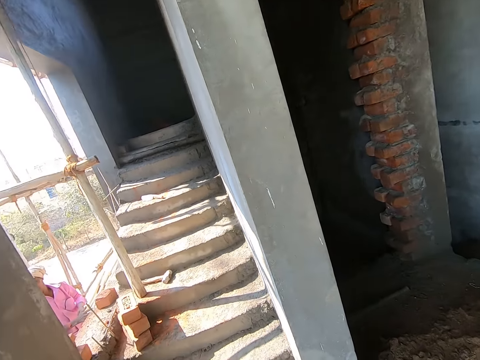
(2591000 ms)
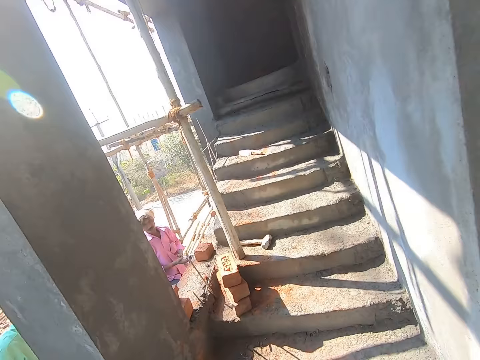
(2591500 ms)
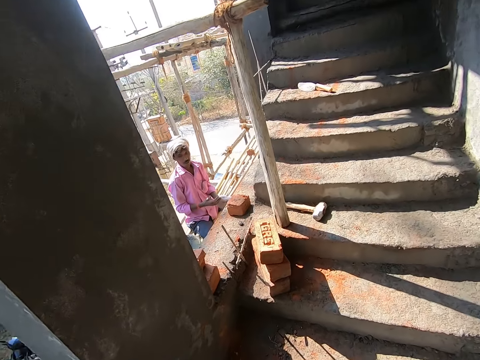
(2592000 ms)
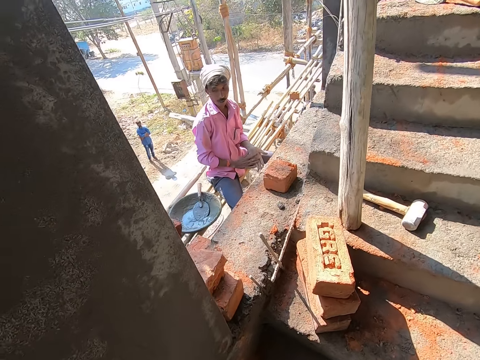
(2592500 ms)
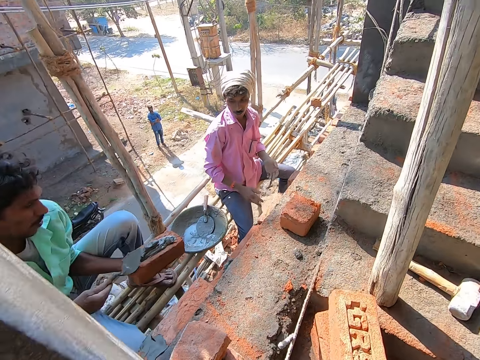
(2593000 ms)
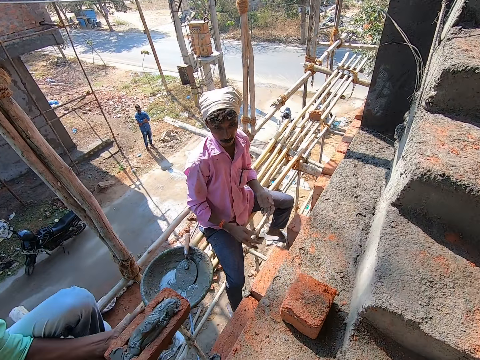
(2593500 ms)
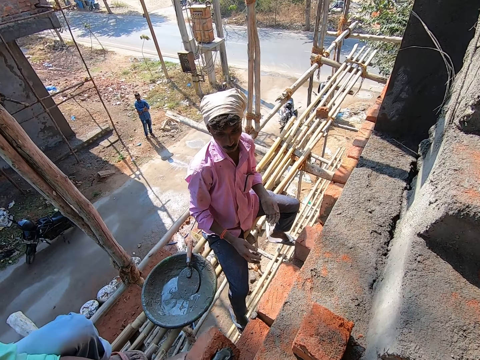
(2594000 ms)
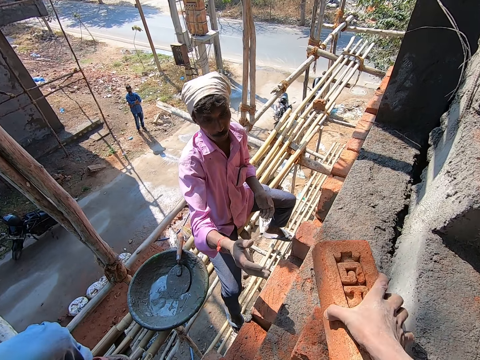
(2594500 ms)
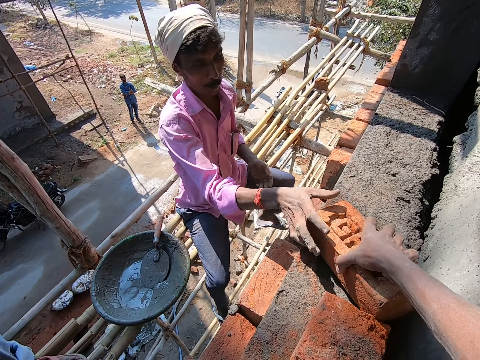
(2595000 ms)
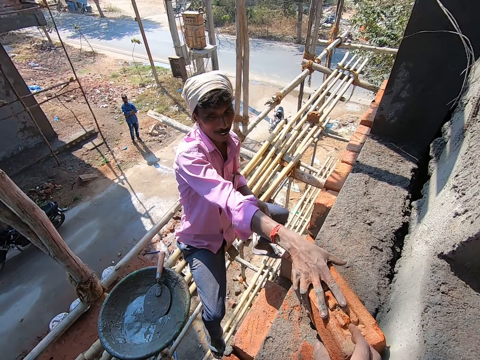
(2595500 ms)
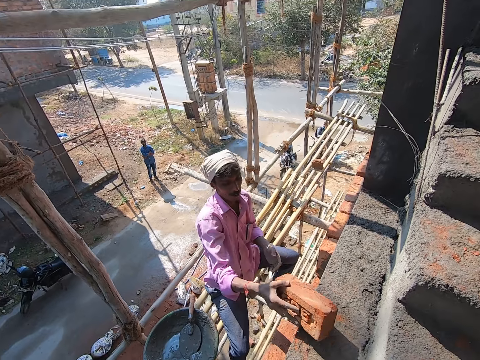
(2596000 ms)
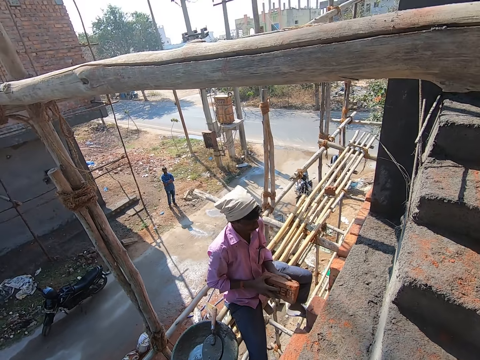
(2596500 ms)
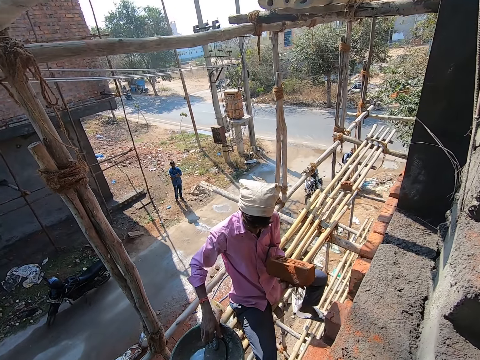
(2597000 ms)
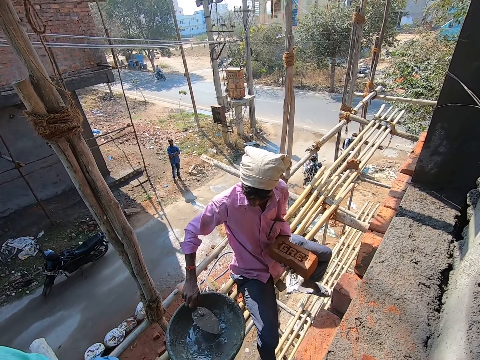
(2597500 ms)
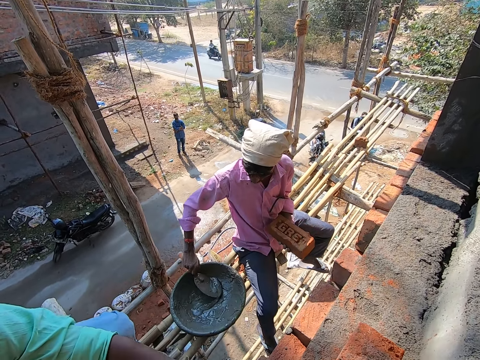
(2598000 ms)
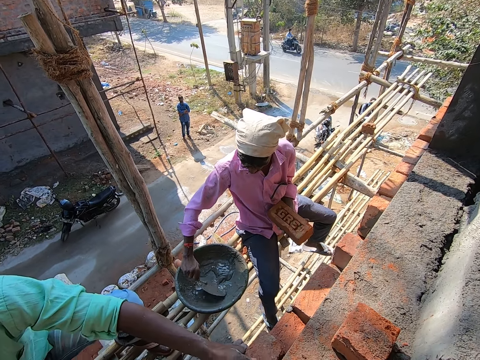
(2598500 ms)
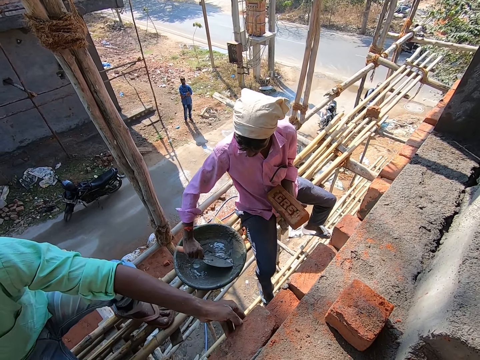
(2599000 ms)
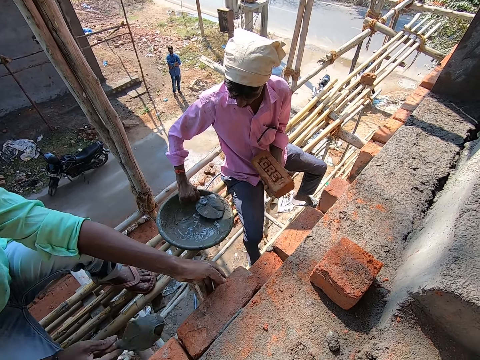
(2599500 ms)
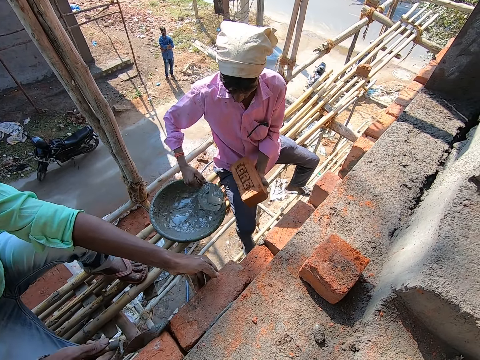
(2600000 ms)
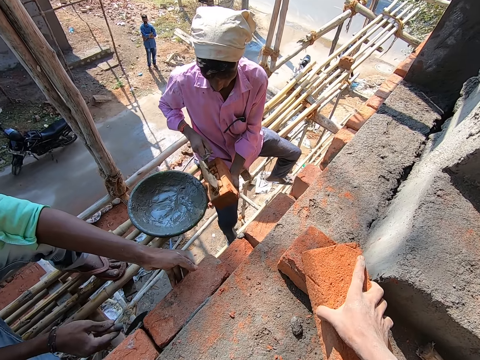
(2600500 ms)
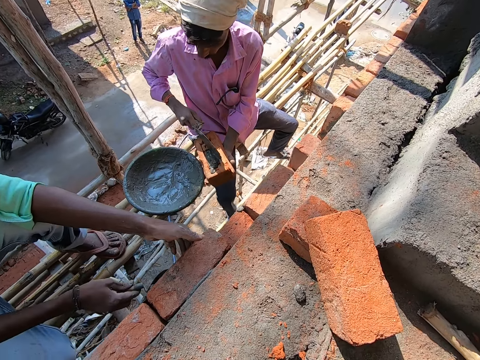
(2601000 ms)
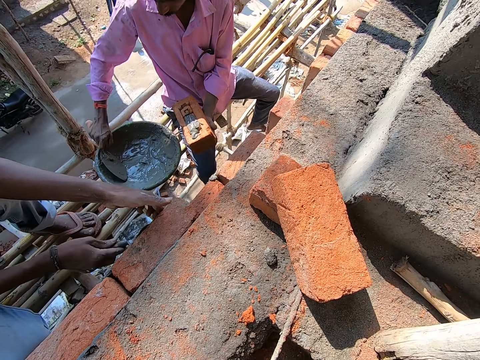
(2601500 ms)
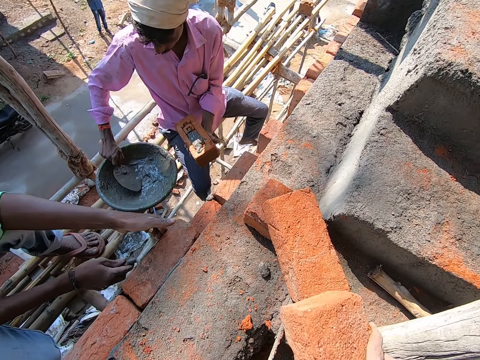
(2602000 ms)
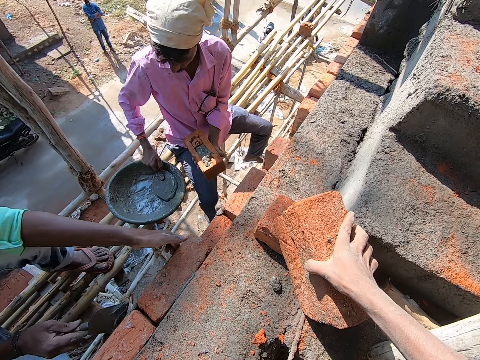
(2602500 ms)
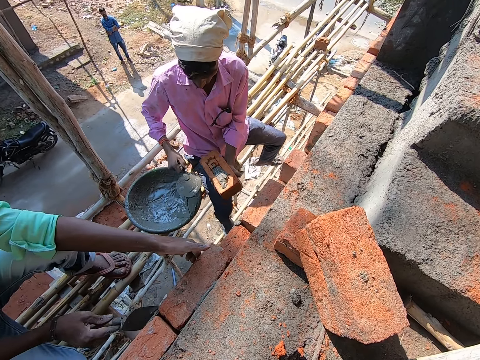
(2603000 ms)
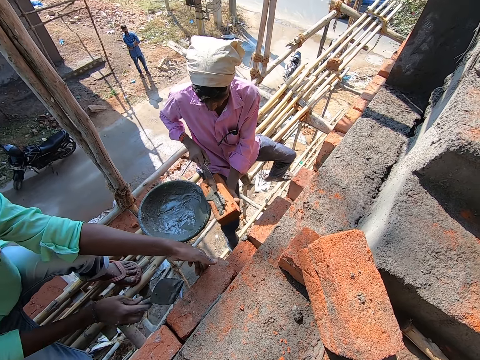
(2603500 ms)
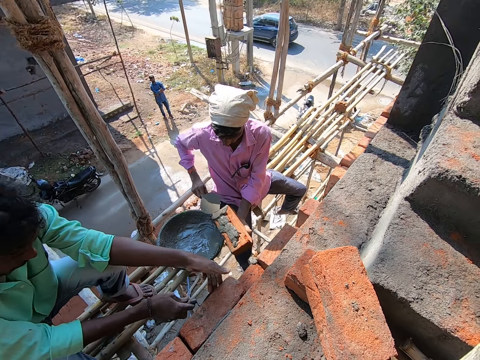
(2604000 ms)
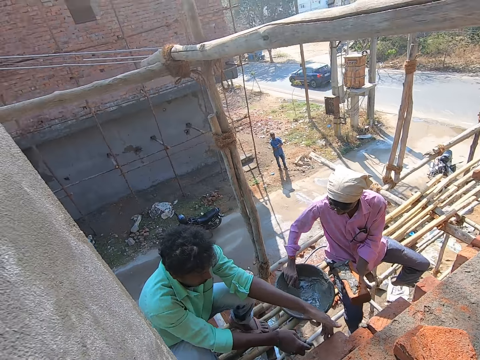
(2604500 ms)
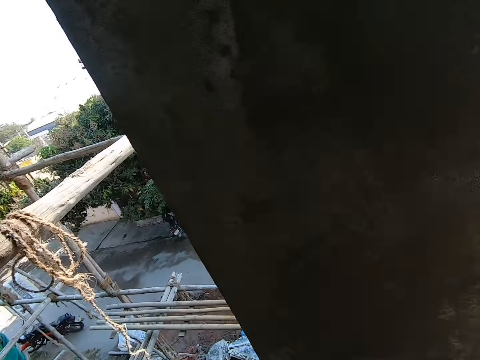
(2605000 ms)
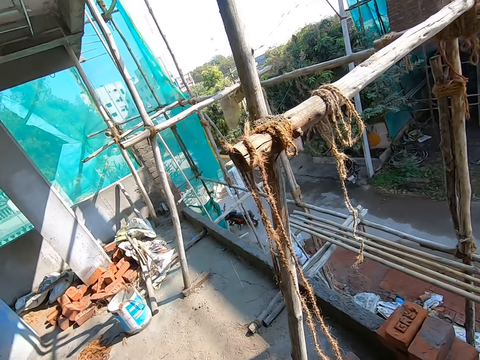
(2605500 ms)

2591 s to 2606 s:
The man rubs the mortar in the head pan with the trowel in his right hand. The man places the clay brick on the wall with his right hand. The camera wearer drops a clay brick on the wall with his right hand. He passes the brick to another man. The other man picks a clay brick with his right hand from the wall, passes the brick to the left hand, and picks up the trowel with the right hand. The other man gathers the mortar with the trowel. The other man packs the mortar from the head pan with the trowel in his right hand. The first man applies mortar around the clay brick with the trowel in his right hand. The other man puts the mortar on the clay brick with the trowel in his right hand. The camera wearer drops the clay brick on the wall on top of the other brick with his right hand. The other man packs the mortar from the head pan with the trowel in his right hand. The camera wearer drops the clay brick on the wall on top of the other brick with his right hand again. He turns around.

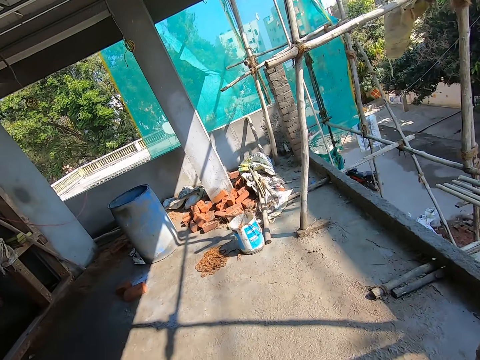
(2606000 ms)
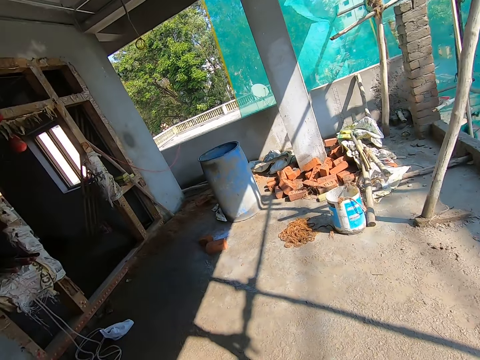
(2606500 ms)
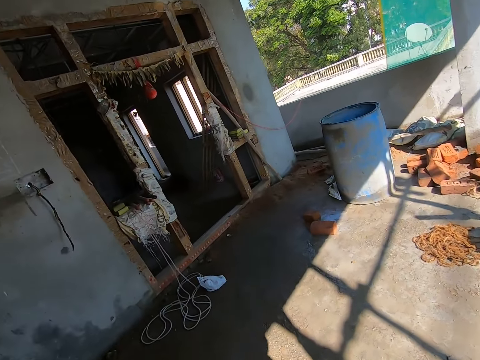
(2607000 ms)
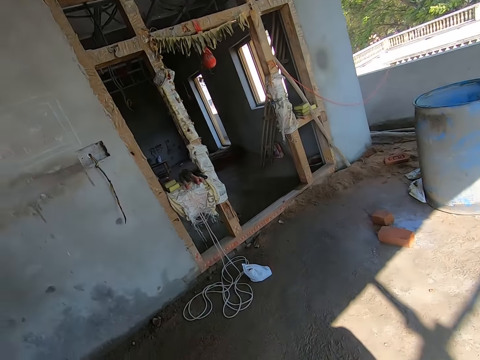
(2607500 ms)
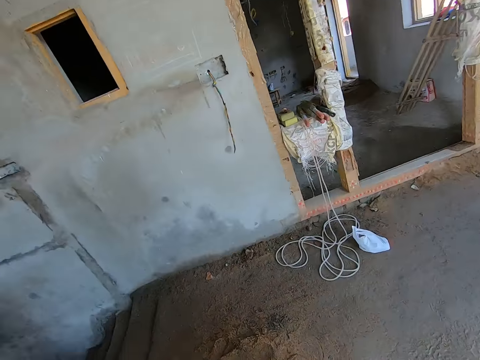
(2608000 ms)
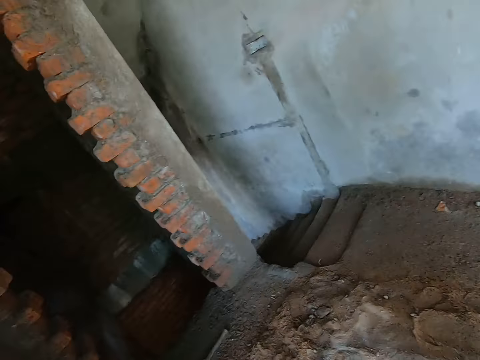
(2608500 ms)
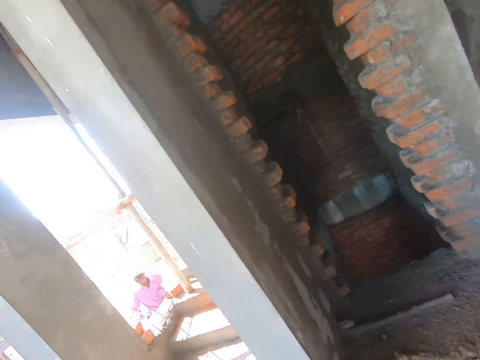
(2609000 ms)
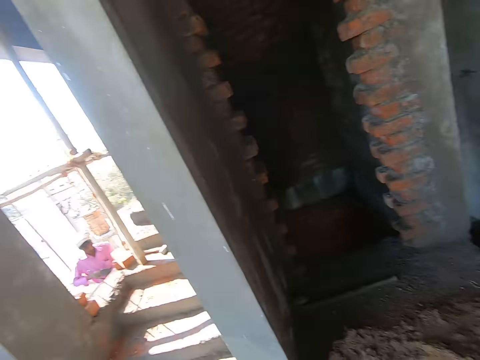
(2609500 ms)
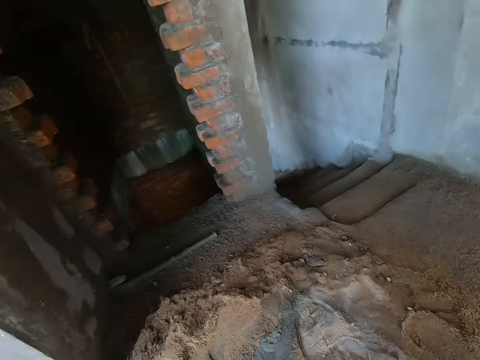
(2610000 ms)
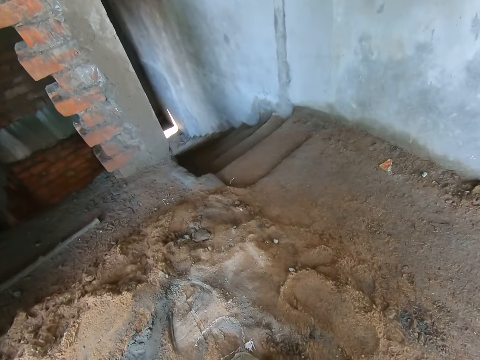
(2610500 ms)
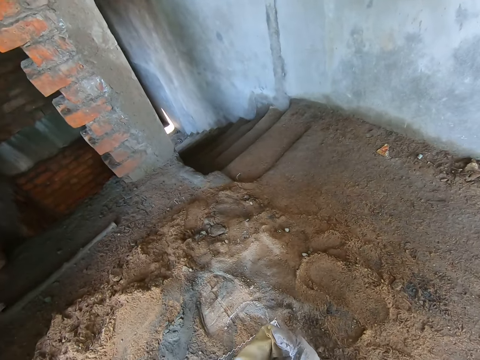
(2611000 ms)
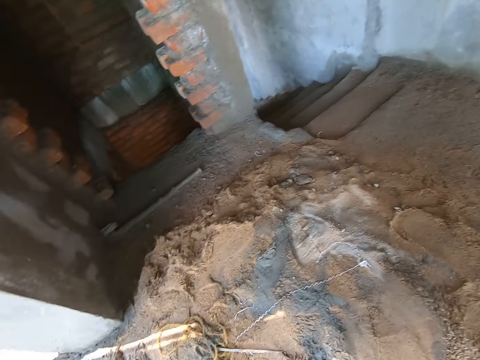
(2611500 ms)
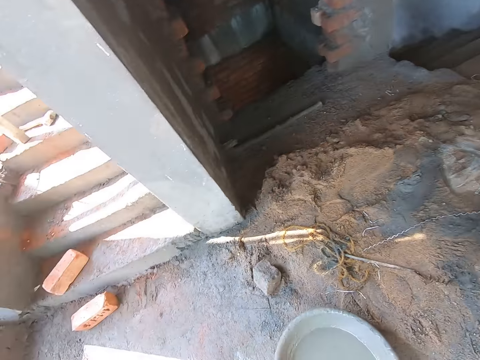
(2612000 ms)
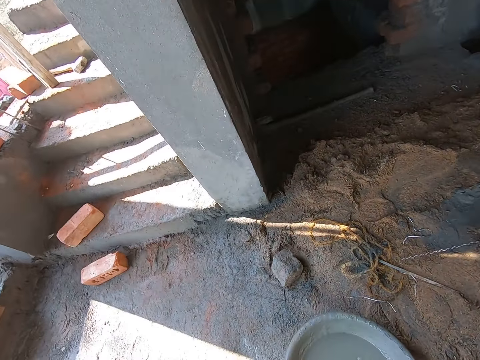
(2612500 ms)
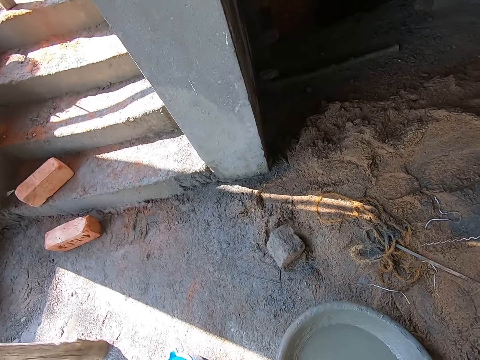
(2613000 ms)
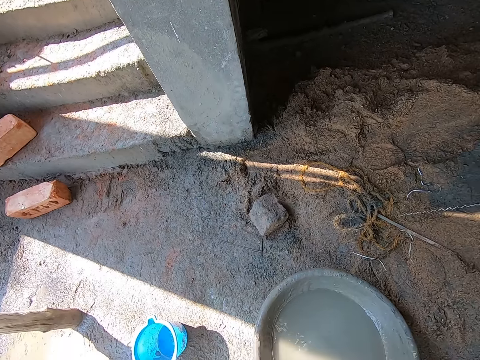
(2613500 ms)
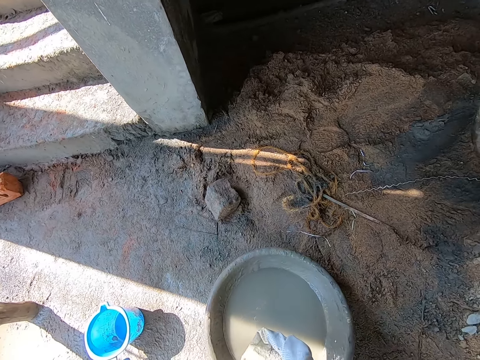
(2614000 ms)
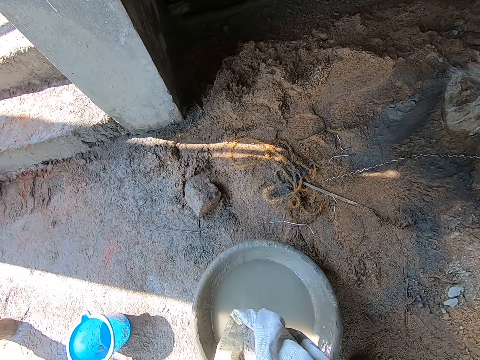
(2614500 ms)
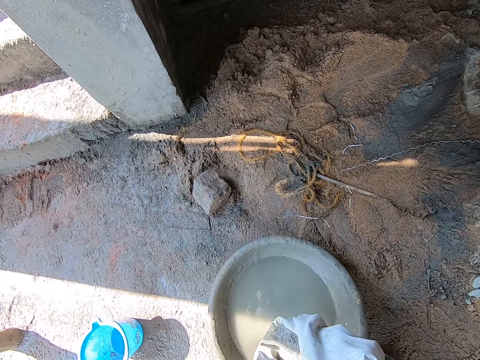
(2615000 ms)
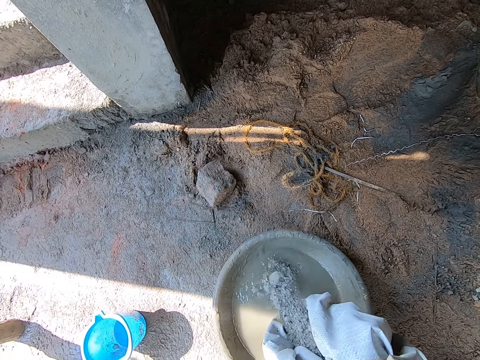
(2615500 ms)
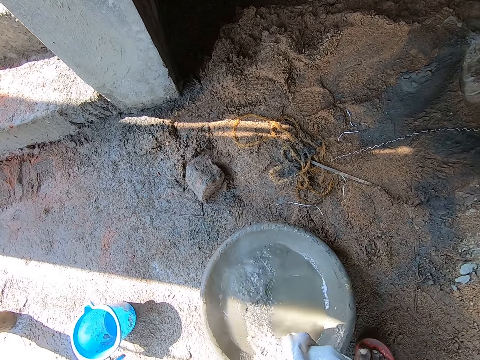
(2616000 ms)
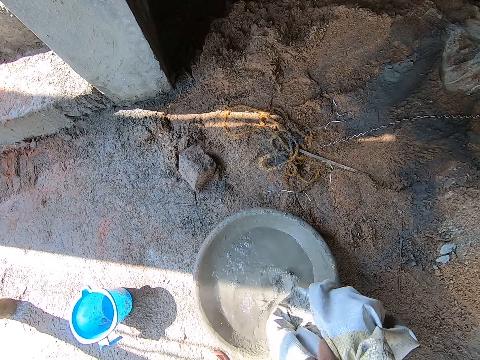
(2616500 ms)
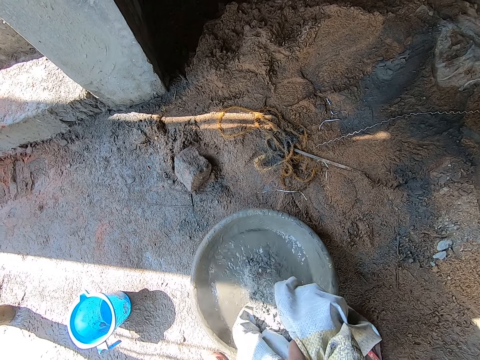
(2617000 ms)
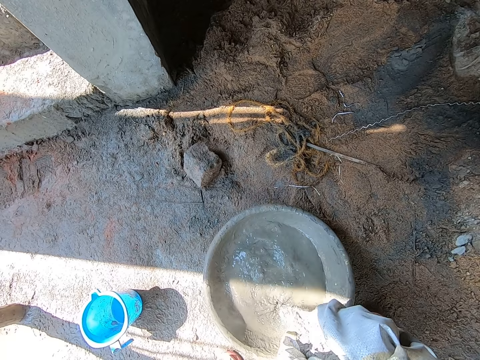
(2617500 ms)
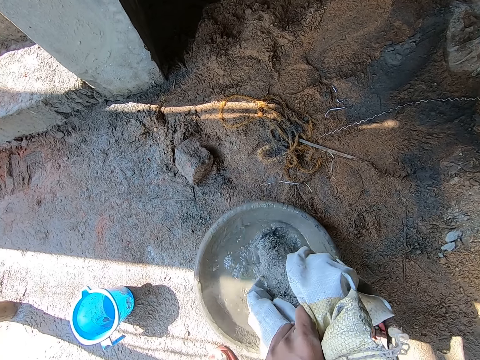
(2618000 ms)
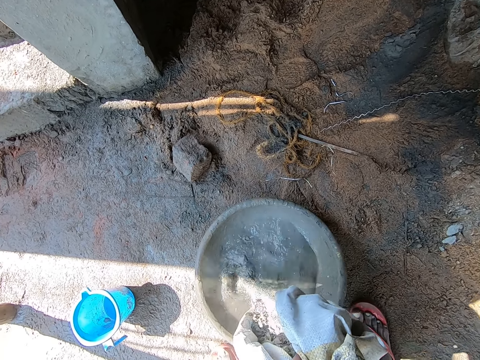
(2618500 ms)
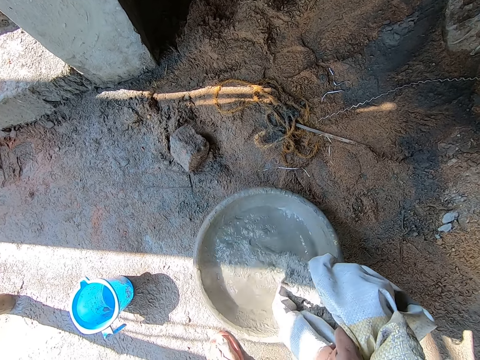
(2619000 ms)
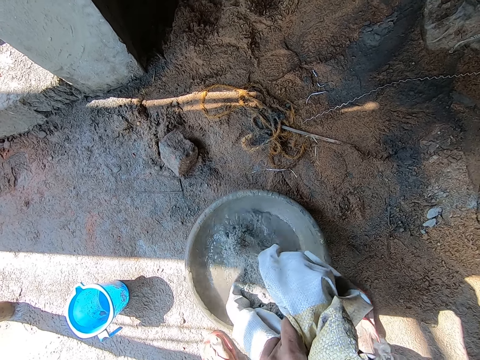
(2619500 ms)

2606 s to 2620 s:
The camera wearer walks around and turns around. He picks up a bag of cement. He pours the cement from the bag in water into a head pan with his hands.
